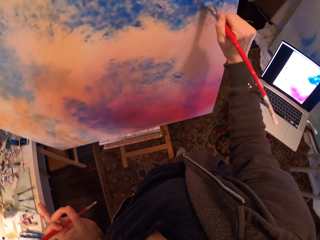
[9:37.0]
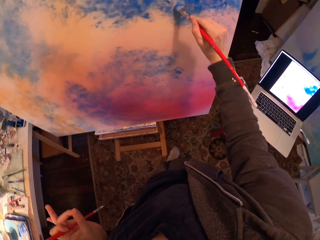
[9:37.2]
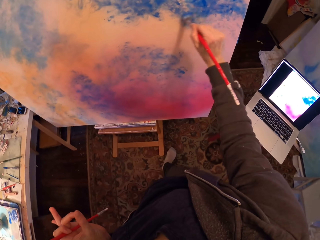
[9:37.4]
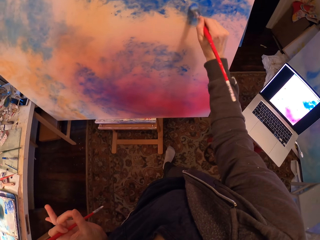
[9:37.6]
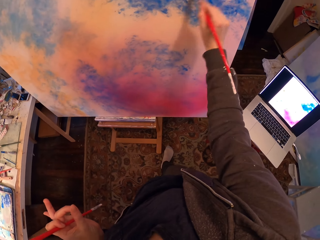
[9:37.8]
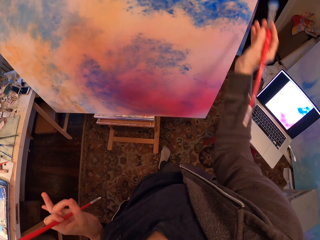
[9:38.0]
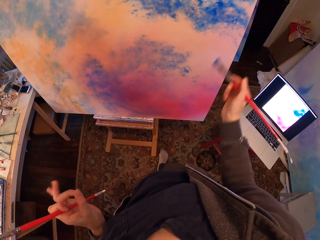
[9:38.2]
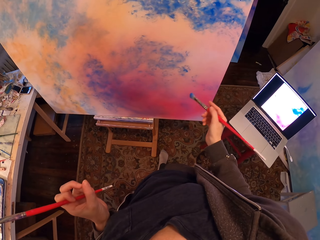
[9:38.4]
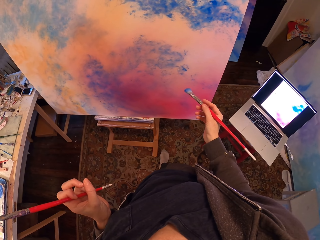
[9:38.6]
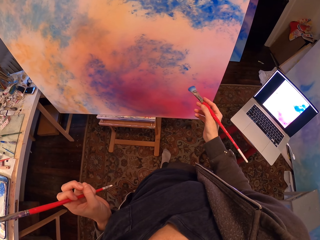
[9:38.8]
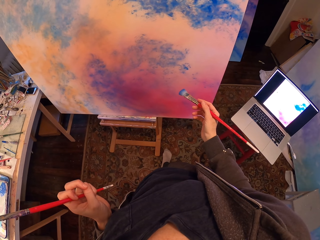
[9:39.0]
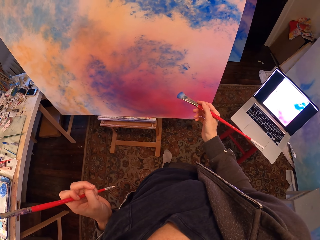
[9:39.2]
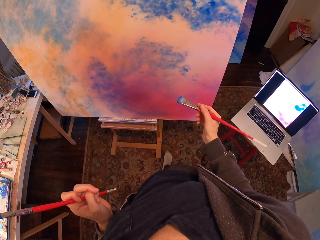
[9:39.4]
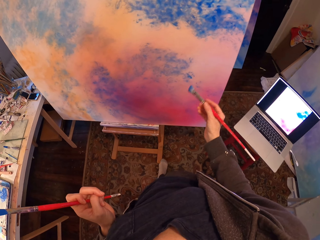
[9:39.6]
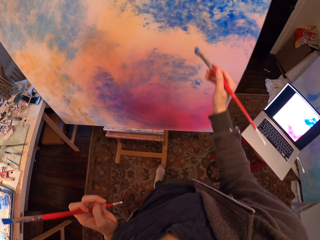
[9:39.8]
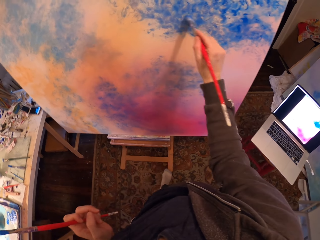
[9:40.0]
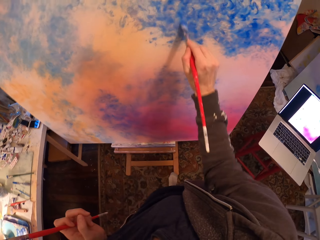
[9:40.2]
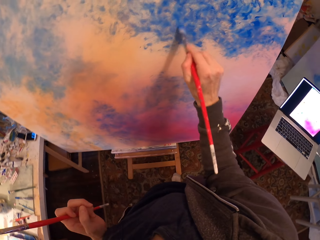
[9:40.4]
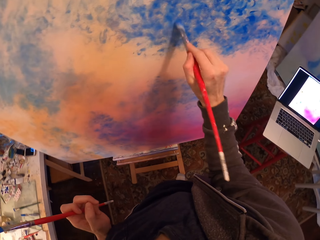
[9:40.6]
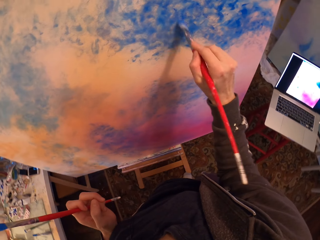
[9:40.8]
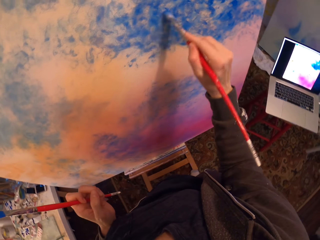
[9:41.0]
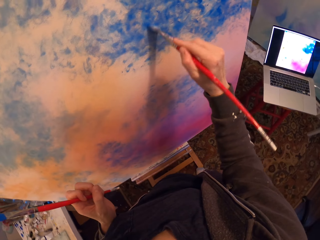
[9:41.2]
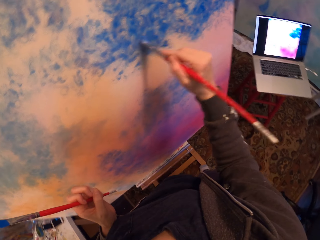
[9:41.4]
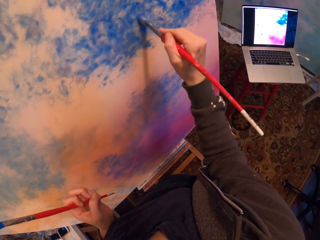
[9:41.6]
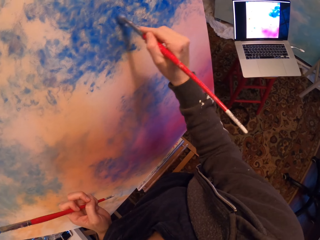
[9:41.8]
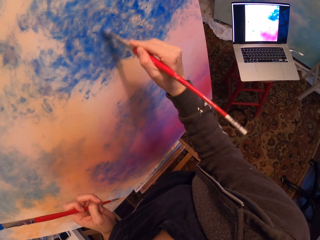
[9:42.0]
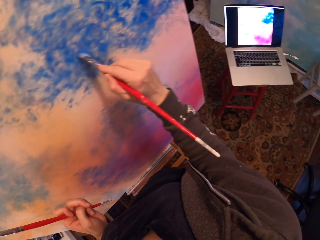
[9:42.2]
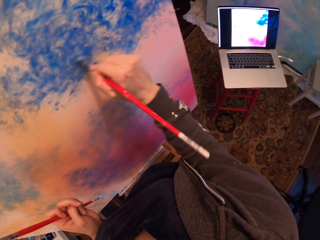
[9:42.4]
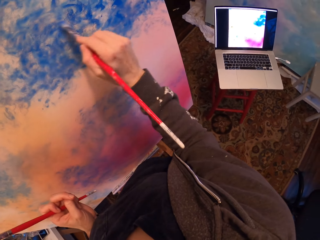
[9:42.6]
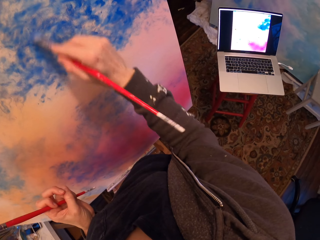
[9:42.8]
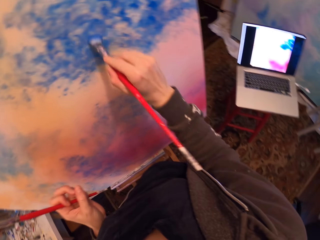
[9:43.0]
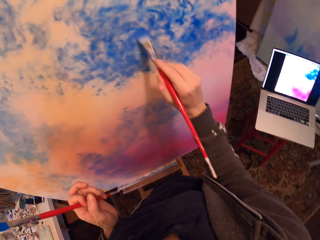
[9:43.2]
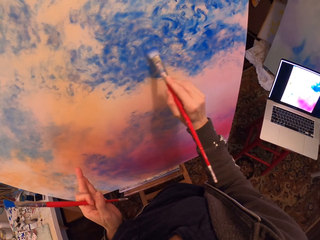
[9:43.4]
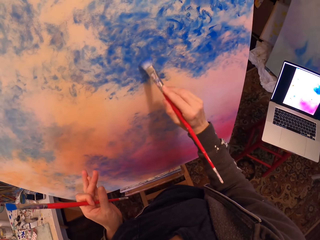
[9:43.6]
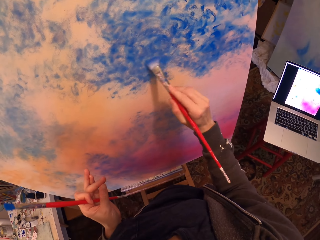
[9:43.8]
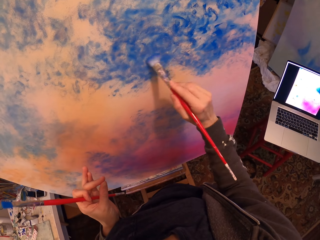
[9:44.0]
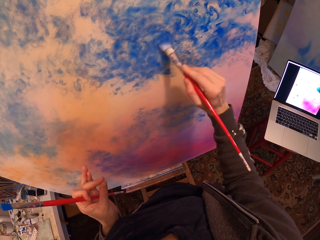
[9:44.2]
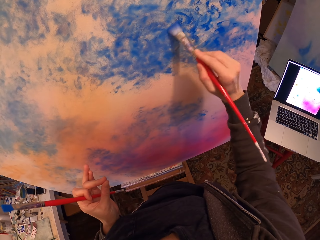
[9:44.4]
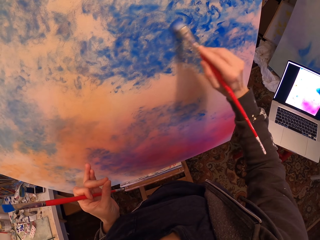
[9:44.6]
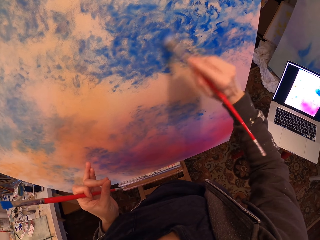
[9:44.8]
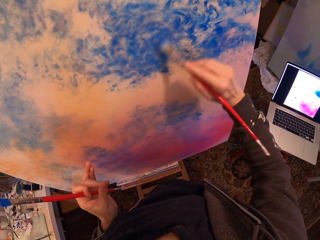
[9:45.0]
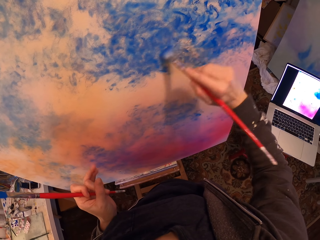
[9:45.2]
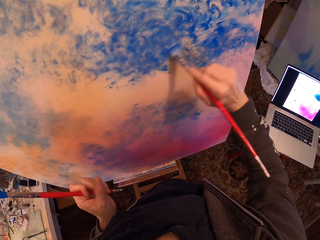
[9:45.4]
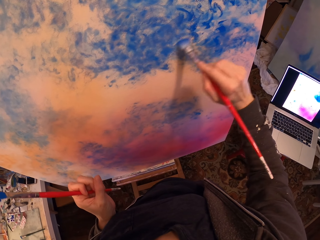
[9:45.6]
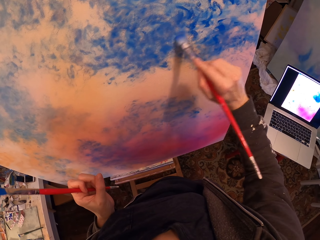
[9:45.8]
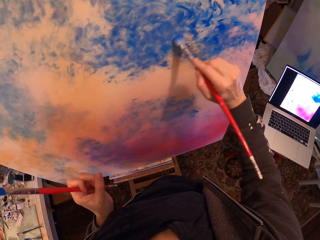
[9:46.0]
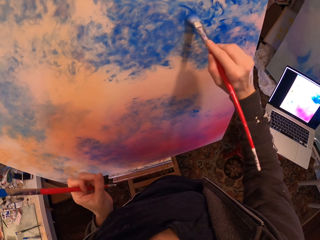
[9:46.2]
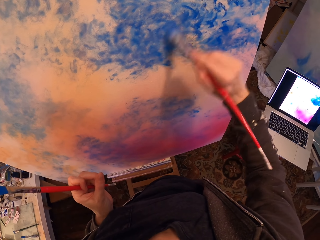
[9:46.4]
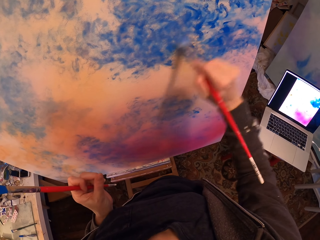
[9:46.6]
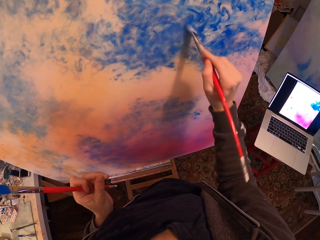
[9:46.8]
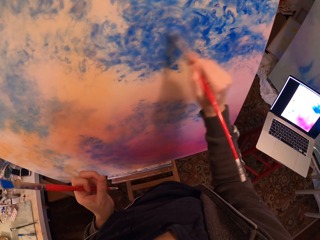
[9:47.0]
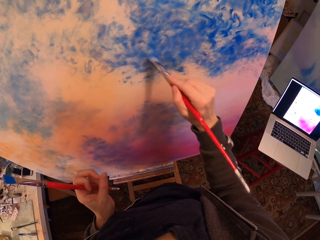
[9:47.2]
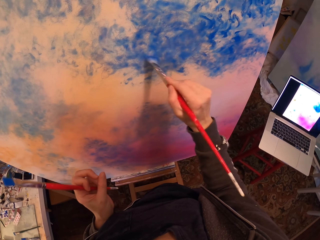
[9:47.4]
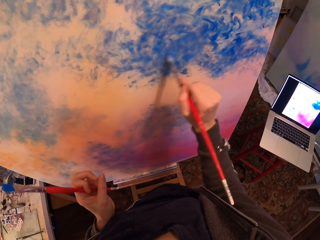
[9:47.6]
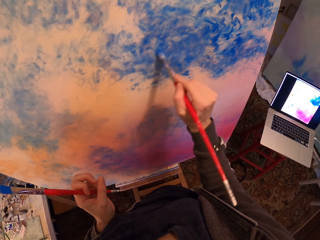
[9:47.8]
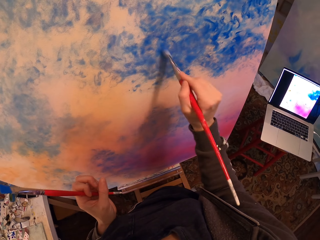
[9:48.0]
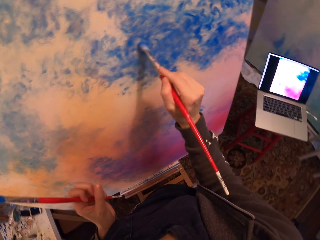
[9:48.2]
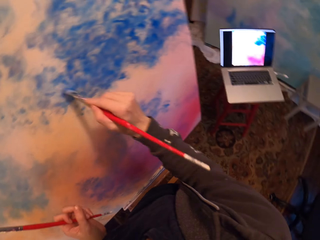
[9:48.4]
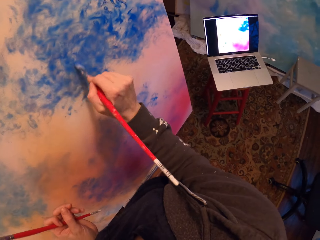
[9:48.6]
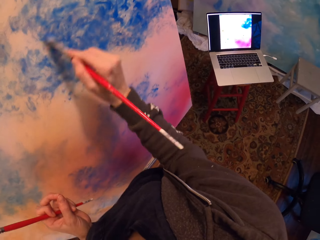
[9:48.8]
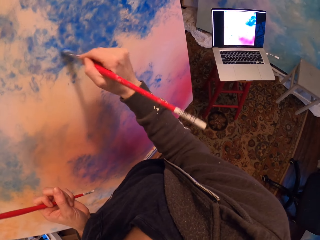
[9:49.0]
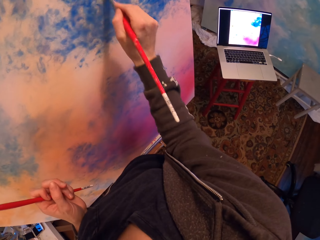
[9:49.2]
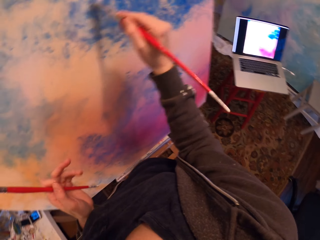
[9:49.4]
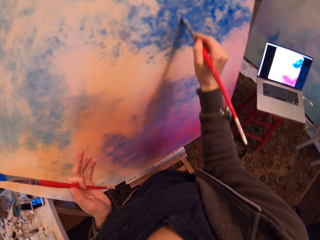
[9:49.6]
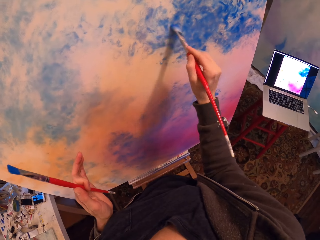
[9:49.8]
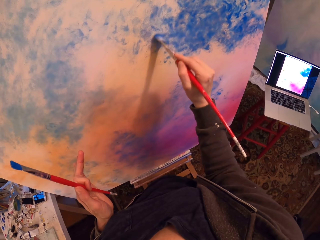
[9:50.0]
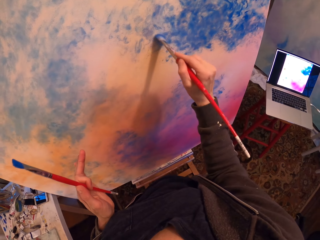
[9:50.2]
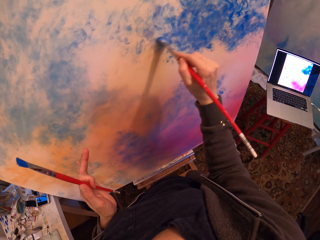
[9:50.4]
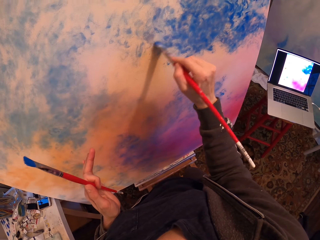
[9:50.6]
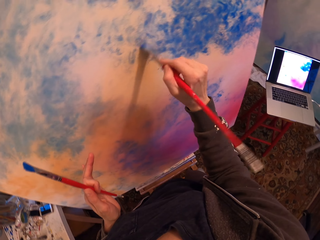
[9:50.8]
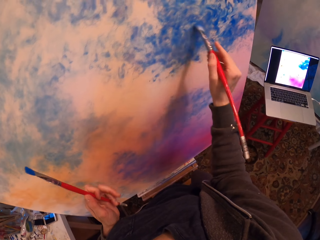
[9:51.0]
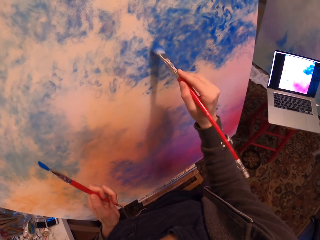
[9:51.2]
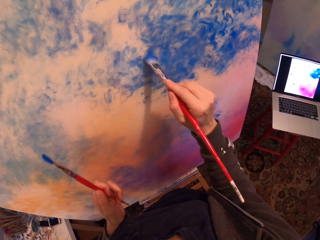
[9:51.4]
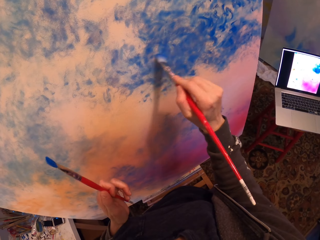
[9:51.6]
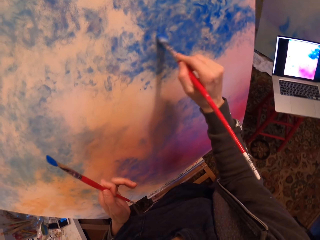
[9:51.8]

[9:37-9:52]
The camera wearer looks at the painting. They look at the laptop. They paint with a brush. They paint on the drawing paint.

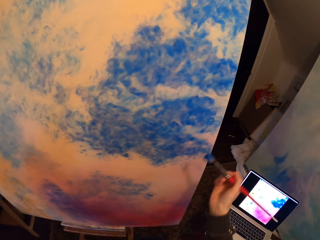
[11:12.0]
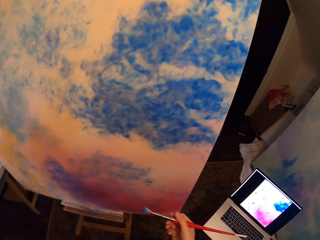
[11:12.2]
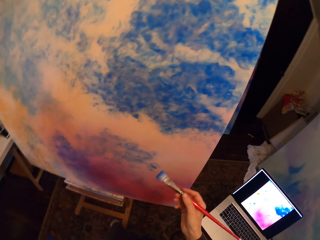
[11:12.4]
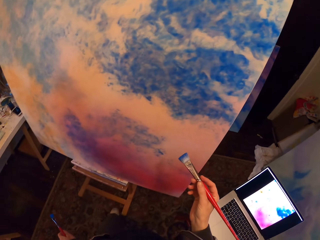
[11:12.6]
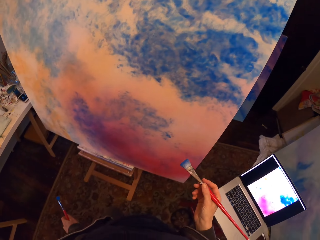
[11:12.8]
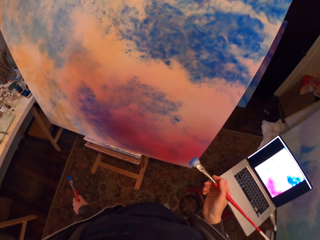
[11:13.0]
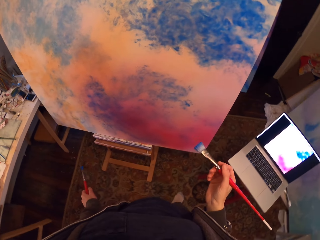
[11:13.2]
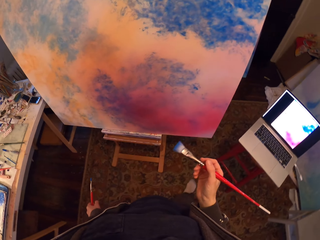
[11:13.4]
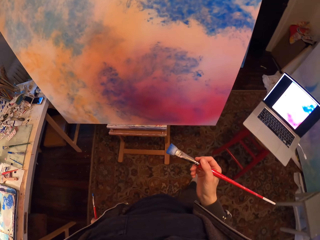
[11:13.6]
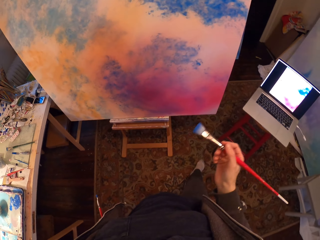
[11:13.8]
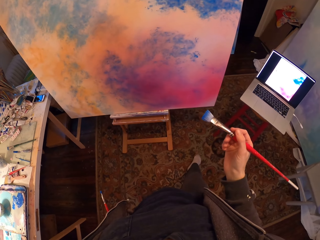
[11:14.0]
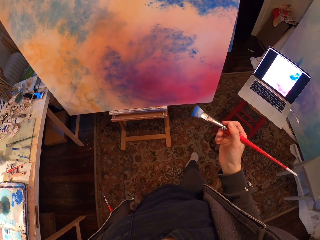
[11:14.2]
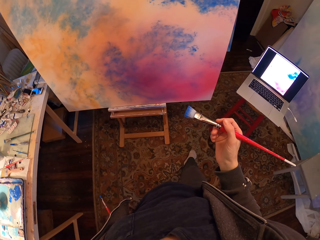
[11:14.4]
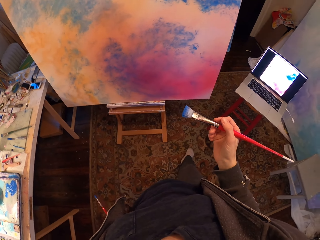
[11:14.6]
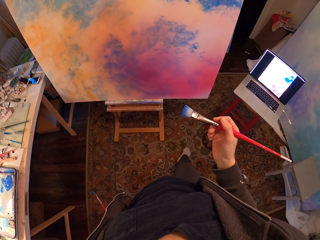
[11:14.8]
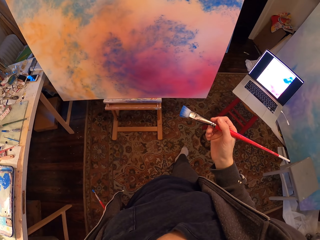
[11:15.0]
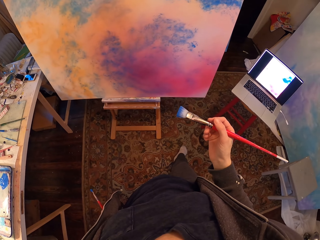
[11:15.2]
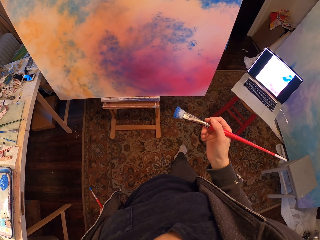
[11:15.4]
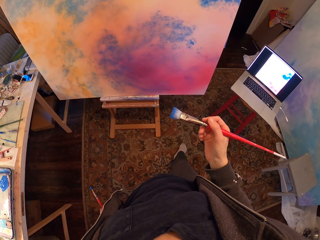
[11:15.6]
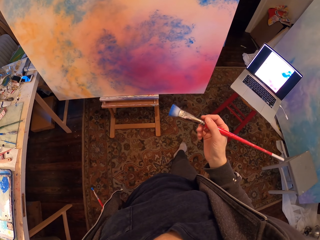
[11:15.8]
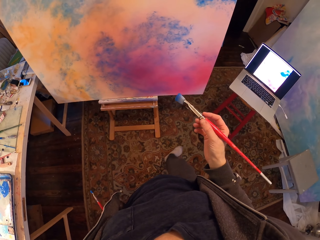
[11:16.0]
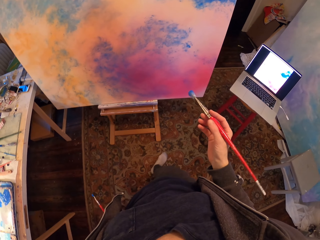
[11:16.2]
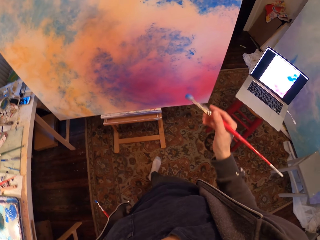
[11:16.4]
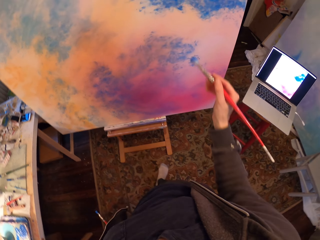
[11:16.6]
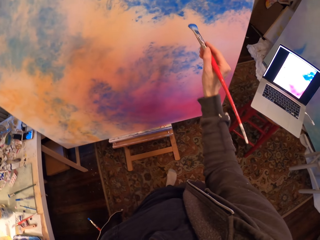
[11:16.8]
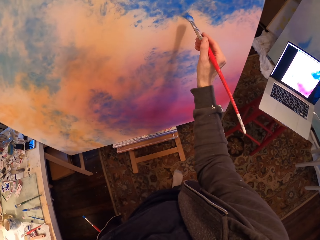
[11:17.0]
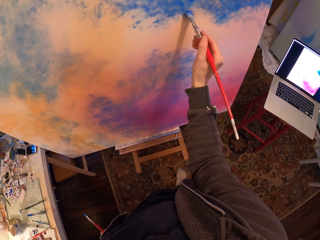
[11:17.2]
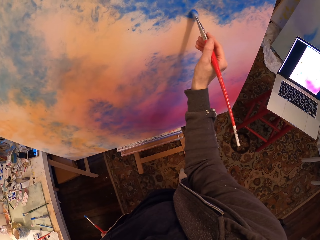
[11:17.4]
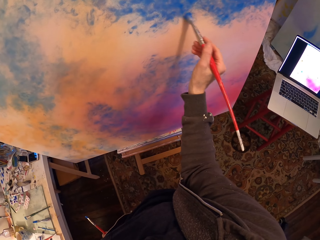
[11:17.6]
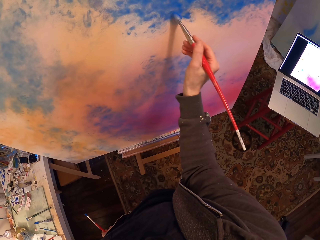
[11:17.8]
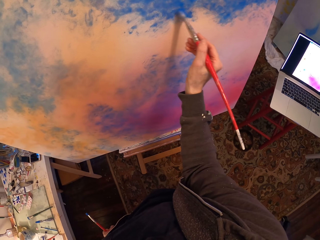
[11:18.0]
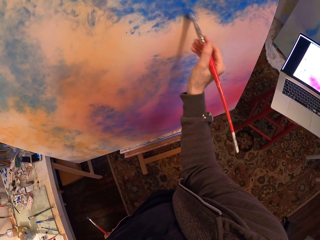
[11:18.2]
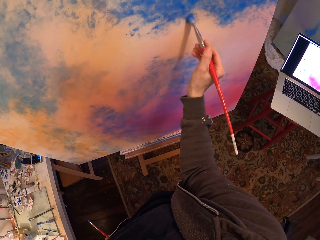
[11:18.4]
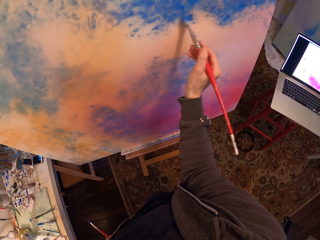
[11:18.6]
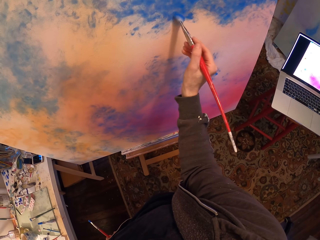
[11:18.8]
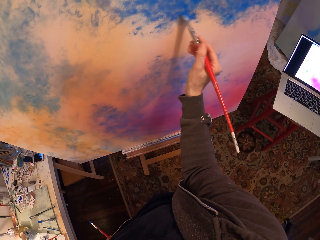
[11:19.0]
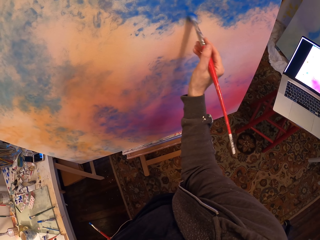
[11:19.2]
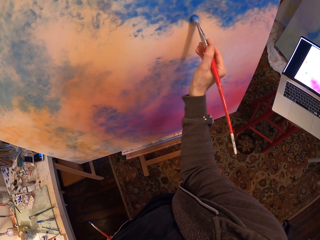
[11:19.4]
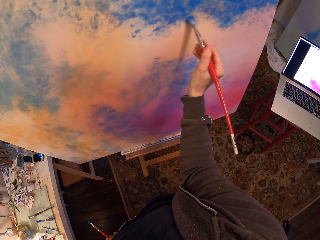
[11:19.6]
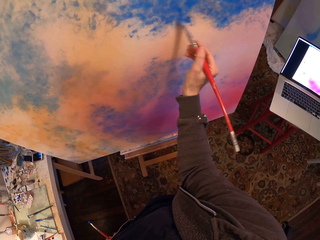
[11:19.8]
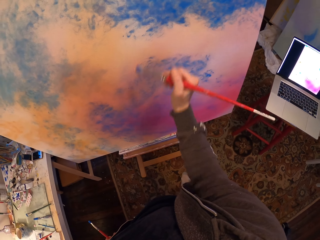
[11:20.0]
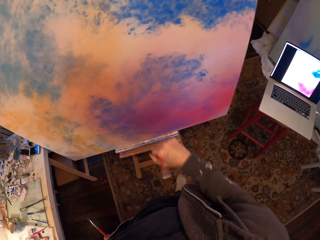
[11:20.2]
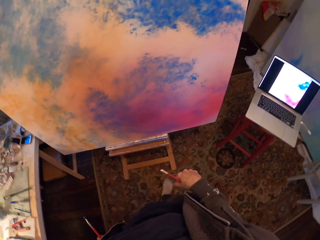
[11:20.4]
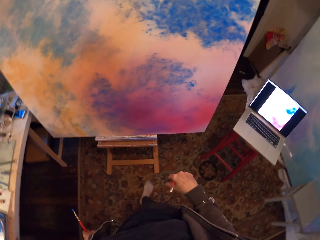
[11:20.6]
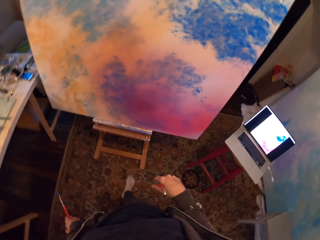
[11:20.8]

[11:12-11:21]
The camera wearer looks at the painting. They hold the paintbrush. They paint with the brush.
